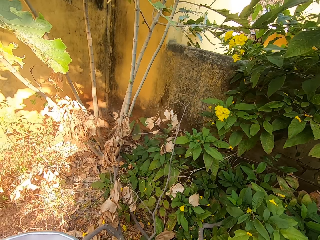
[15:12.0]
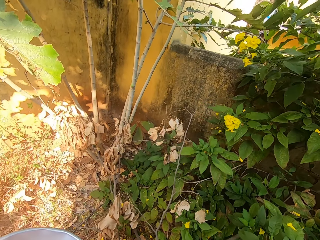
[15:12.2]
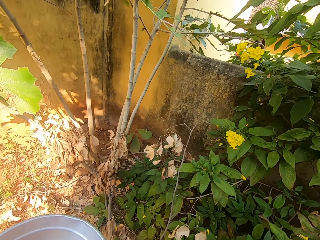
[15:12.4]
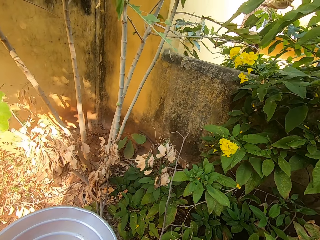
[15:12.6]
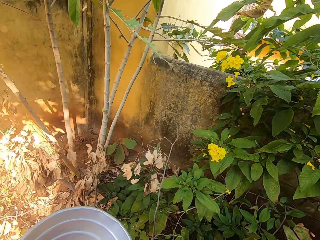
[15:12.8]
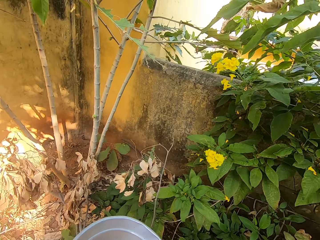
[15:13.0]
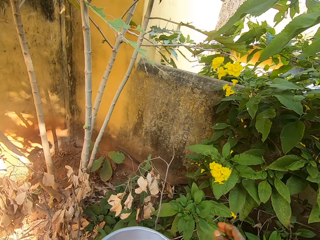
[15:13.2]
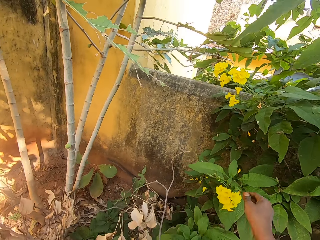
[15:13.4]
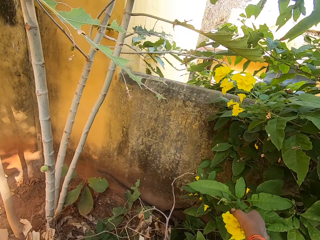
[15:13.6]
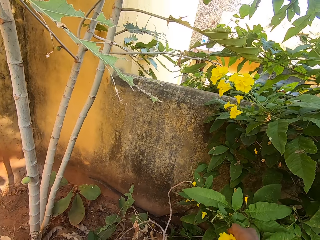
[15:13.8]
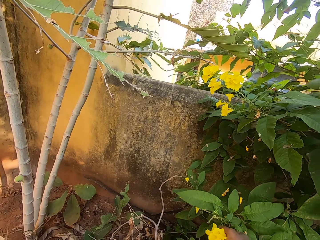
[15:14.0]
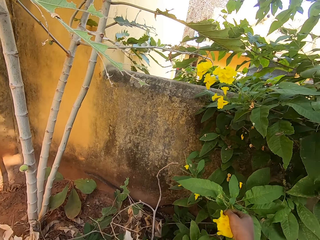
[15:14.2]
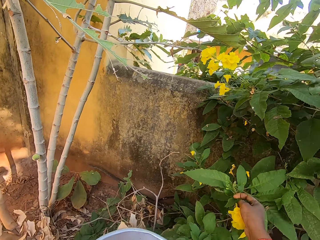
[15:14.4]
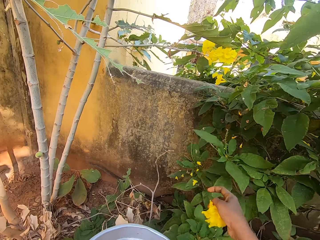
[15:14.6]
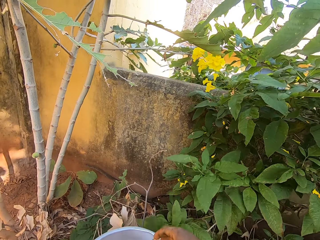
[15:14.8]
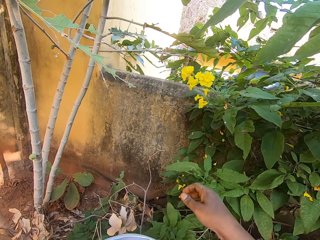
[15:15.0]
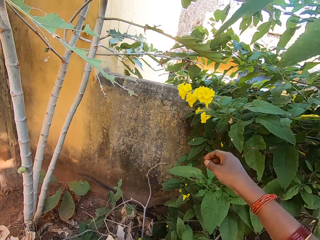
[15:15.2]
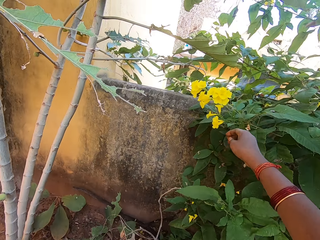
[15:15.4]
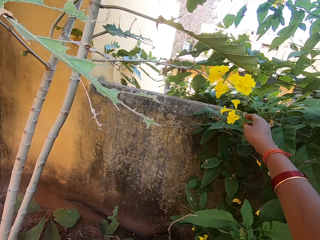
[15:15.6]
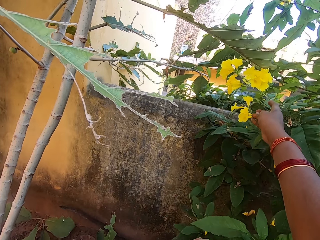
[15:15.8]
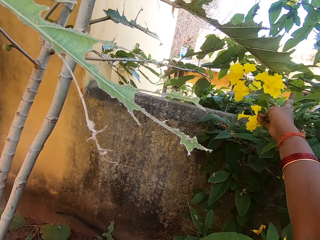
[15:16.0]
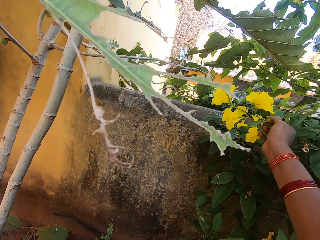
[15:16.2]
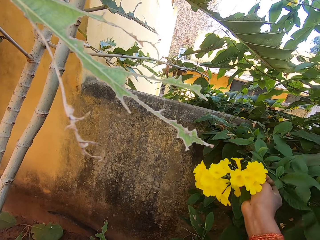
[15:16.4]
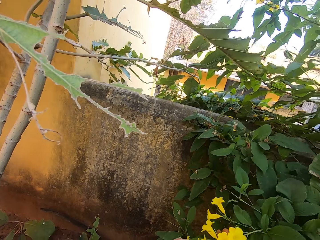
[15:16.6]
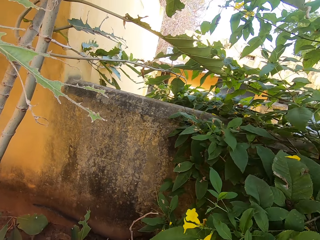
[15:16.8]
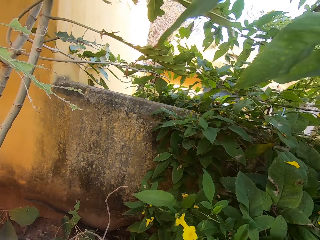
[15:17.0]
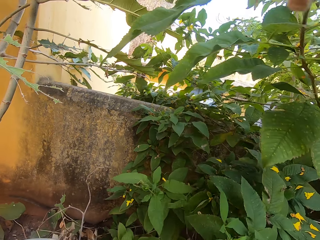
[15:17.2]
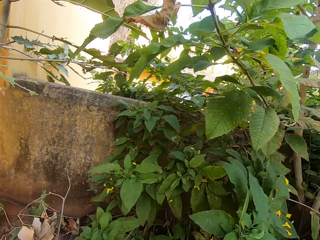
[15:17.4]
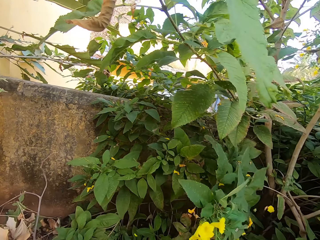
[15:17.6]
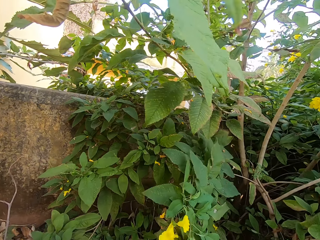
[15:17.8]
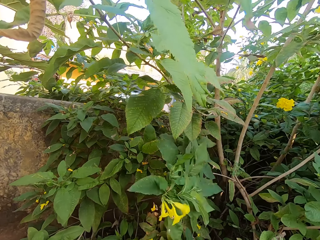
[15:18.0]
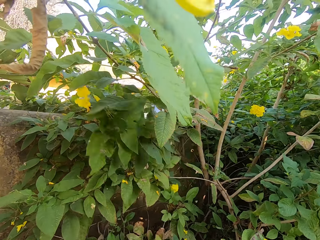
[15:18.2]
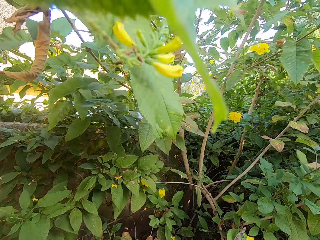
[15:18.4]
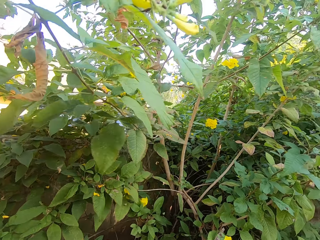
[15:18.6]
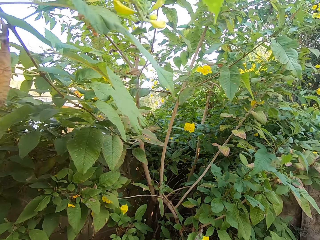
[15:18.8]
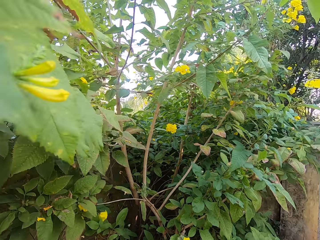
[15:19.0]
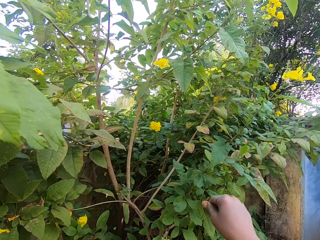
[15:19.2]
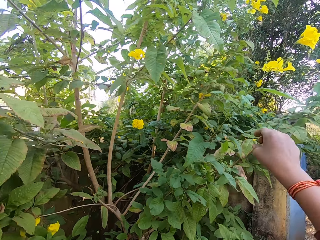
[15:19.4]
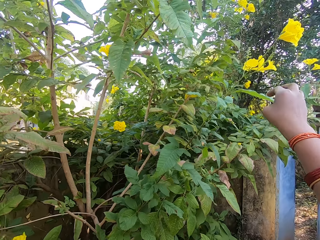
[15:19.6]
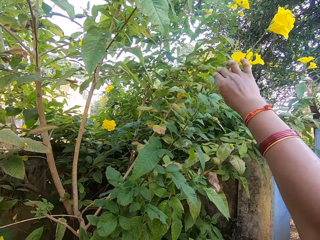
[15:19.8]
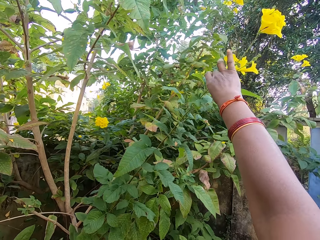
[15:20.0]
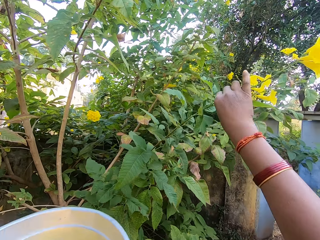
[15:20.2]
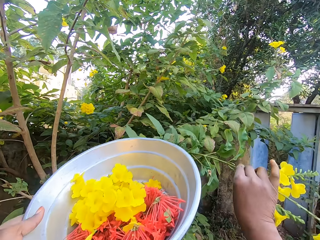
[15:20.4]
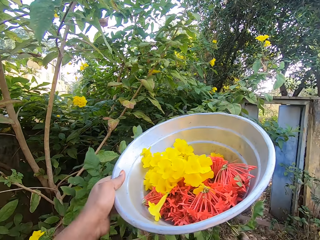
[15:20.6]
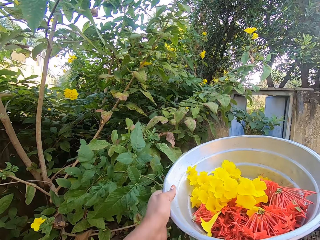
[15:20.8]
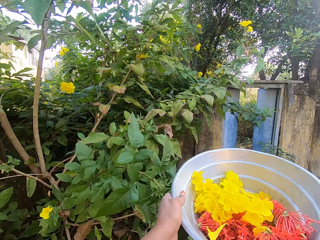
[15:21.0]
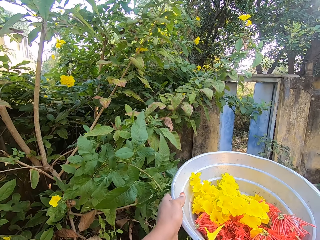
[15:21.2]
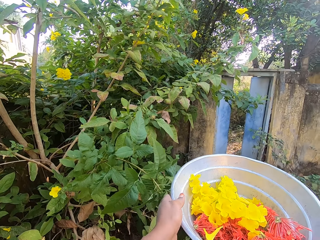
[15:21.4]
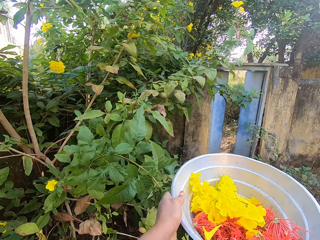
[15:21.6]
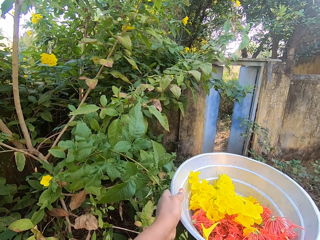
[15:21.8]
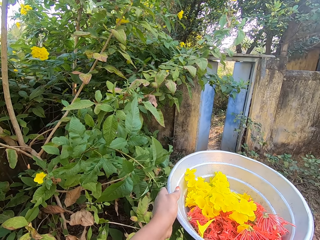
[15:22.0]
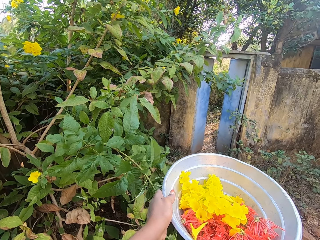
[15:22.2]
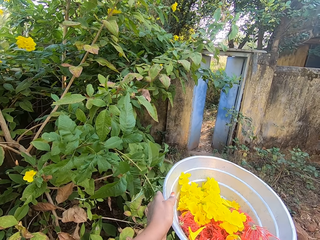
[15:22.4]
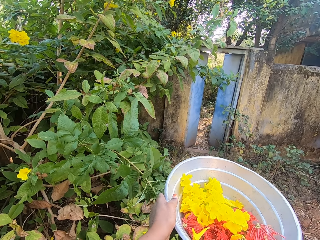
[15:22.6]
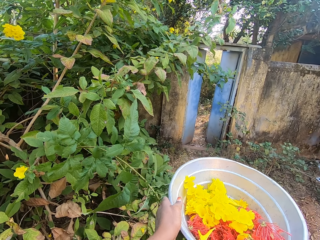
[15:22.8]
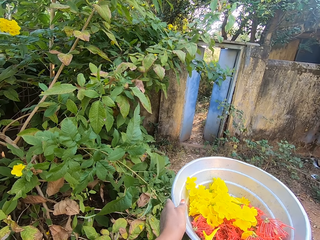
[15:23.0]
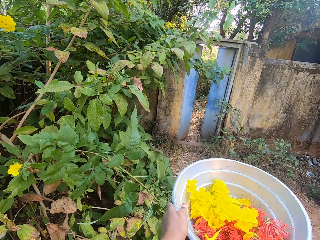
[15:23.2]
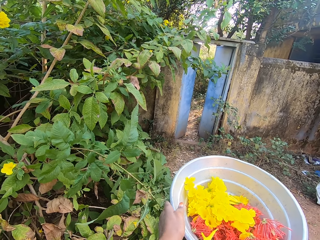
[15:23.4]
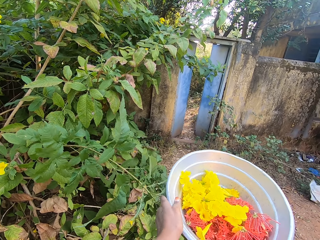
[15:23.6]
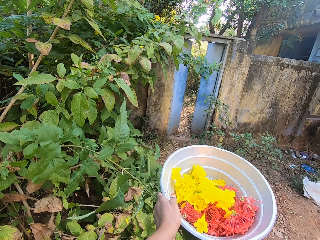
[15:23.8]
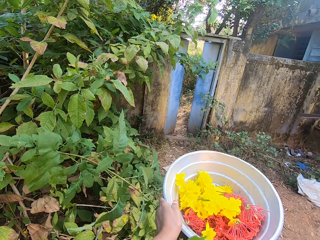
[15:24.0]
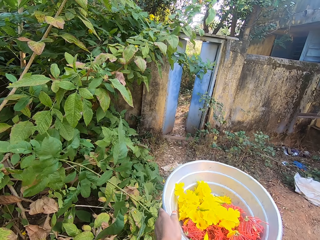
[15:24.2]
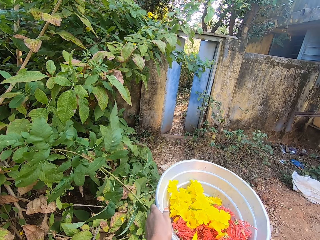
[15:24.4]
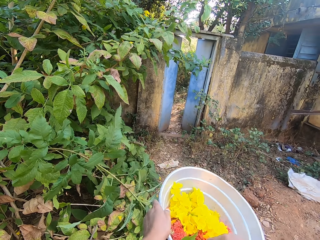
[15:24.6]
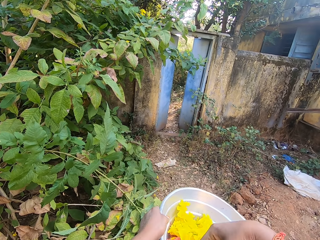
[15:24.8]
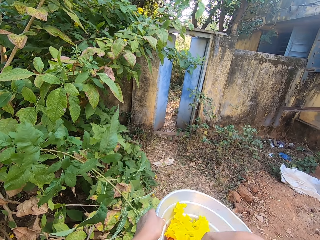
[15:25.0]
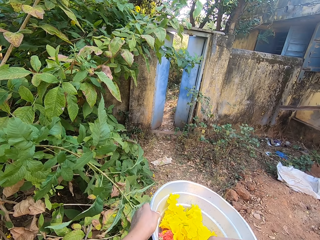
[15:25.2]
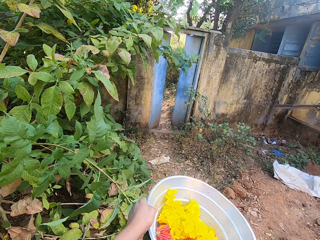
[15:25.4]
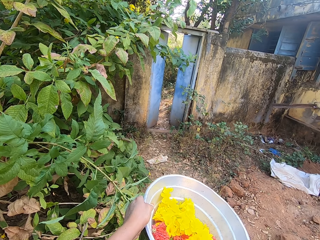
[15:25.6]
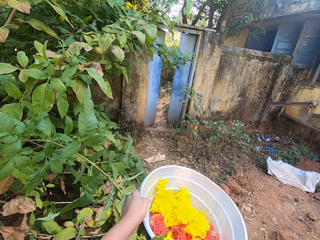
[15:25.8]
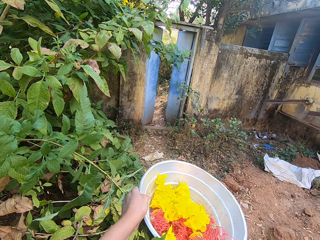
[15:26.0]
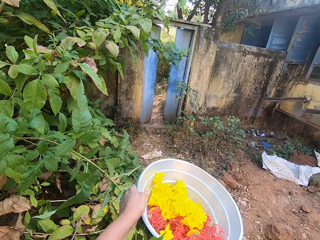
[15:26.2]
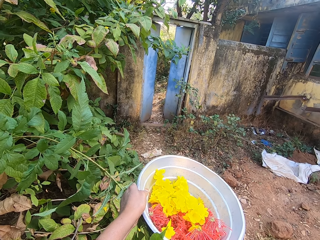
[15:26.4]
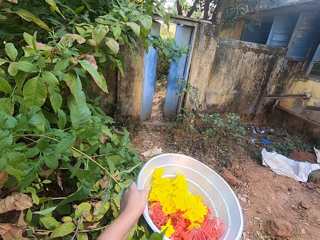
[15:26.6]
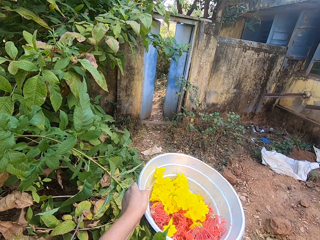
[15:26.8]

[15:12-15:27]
The camera wearer drops the flower in the basin in his other hand. He plucks a flower with his other hand. He drops the flower in the basin in his other hand. He plucks a flower with his other hand. He drops the flower in the basin in his other hand. He pulls the branch, grabs another tree branch with his hand, and holds the branch with his other hand with the basin. He plucks a flower with his other hand.

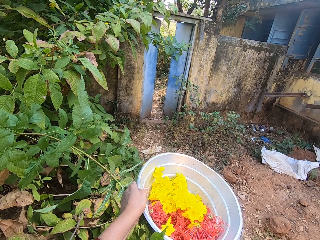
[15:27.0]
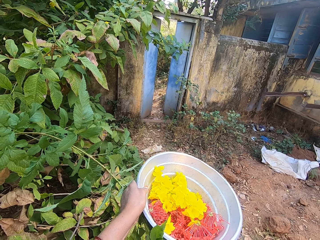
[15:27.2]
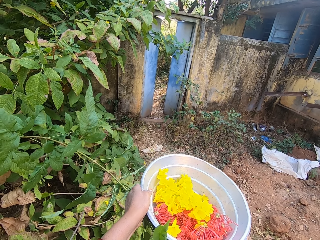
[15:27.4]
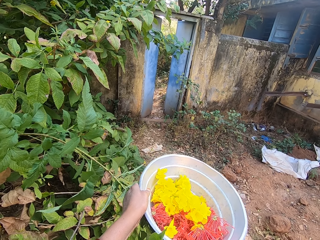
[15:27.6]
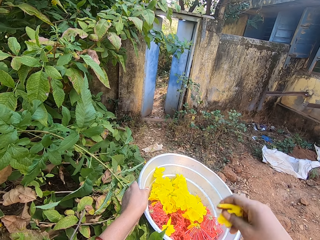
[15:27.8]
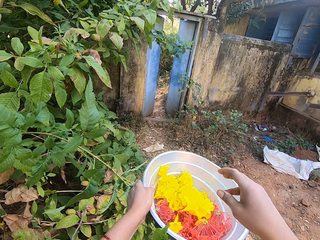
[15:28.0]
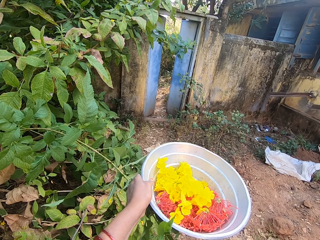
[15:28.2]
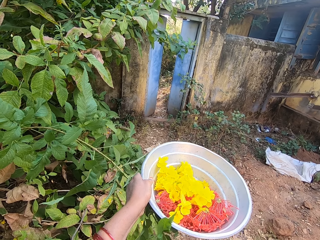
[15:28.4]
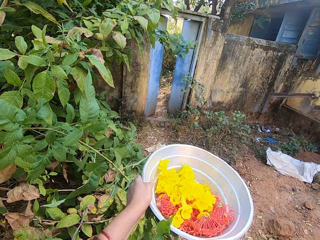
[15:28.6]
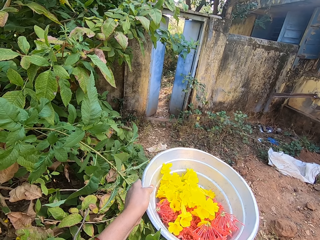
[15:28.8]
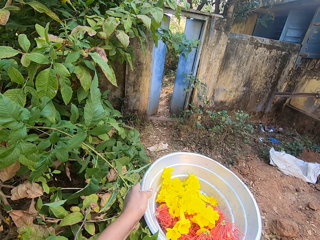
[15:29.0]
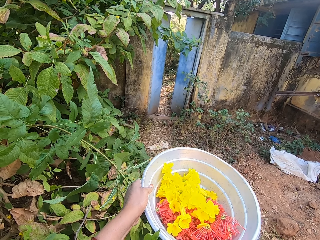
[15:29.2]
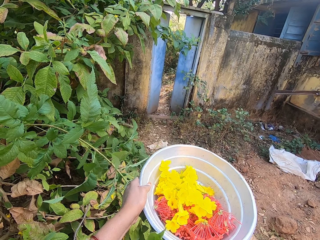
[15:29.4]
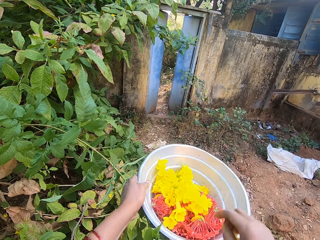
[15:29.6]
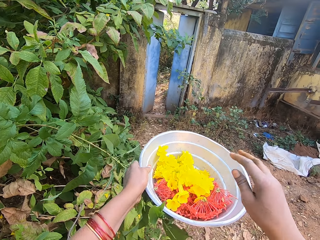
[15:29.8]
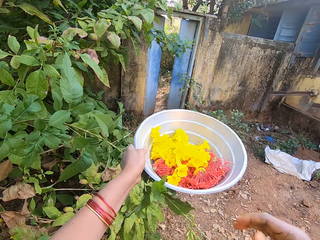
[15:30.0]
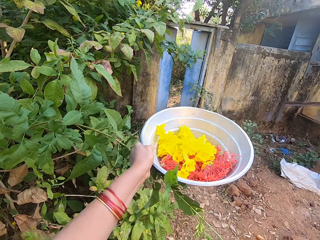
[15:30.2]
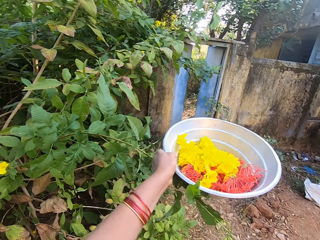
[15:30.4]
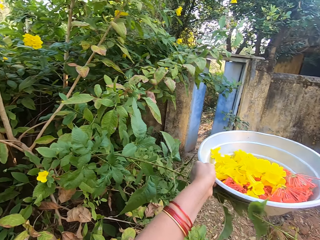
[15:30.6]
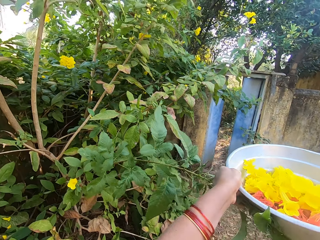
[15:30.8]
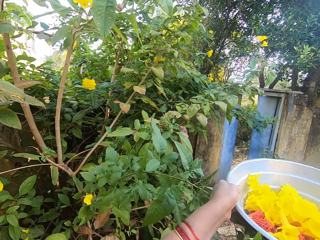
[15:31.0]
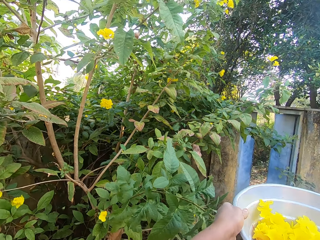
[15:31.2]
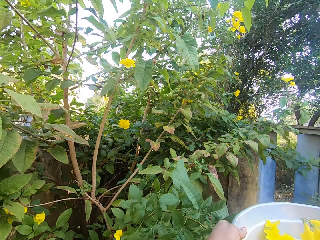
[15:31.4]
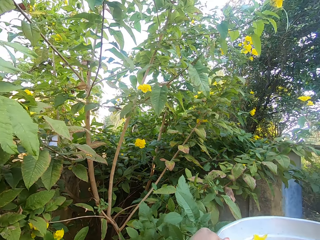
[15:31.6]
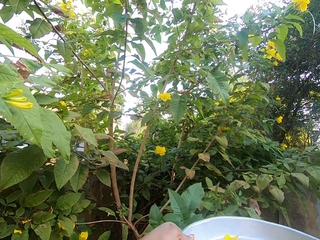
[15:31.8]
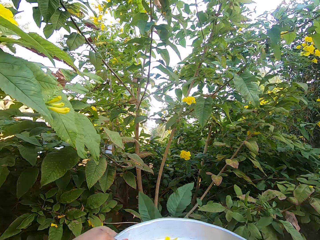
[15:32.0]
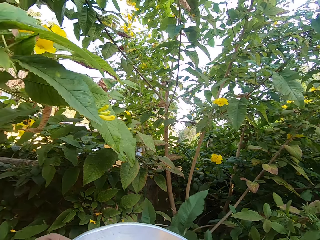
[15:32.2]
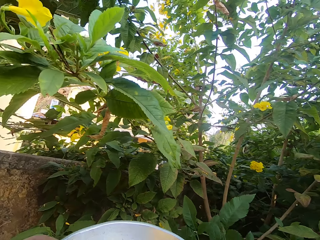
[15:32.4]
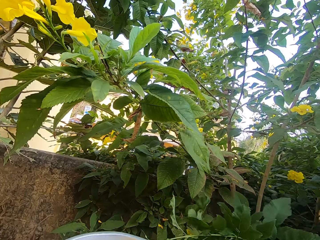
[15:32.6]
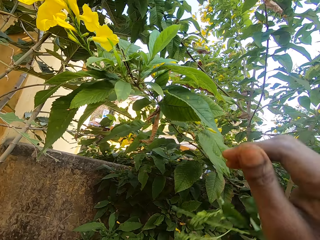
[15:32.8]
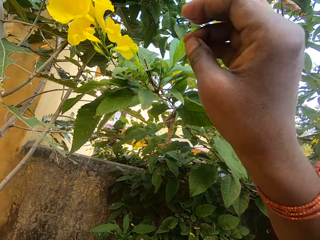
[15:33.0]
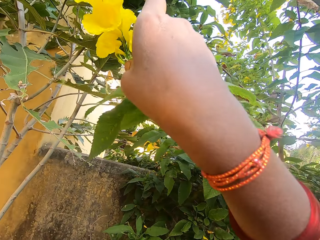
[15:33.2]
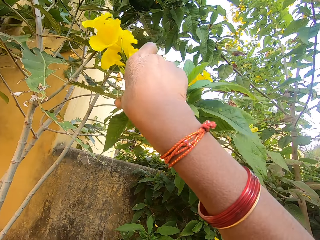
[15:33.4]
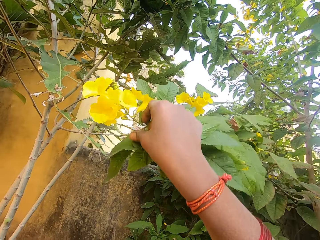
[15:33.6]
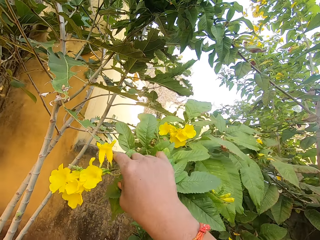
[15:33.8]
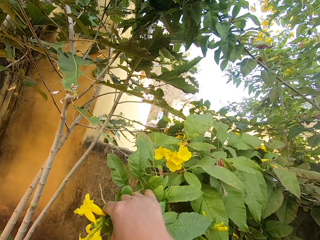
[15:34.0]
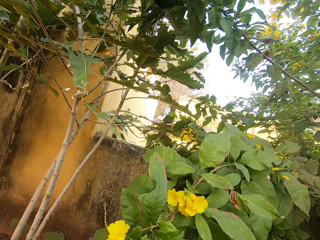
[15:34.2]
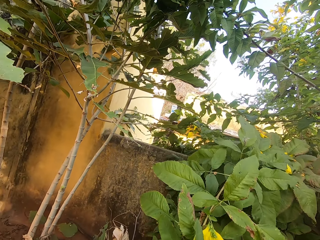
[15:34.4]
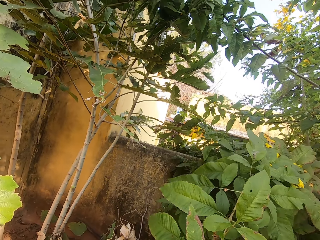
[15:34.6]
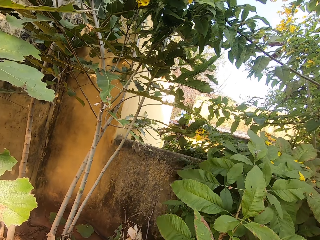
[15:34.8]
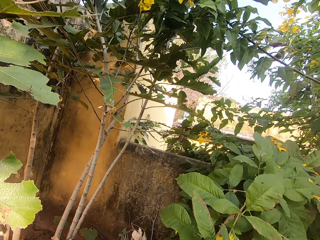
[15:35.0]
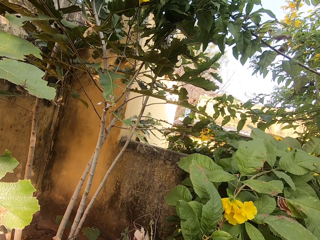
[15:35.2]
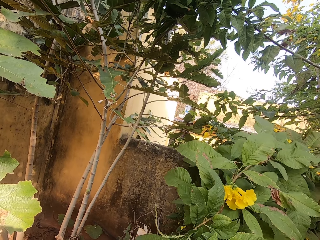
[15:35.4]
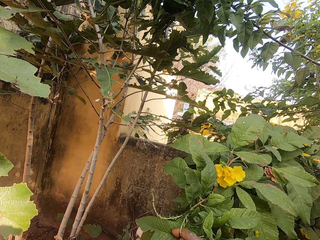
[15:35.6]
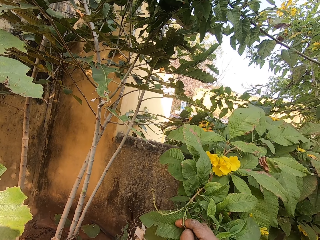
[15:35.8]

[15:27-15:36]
The camera wearer drops the flower in the basin in his other hand. He drops the flower. He removes the flower.
